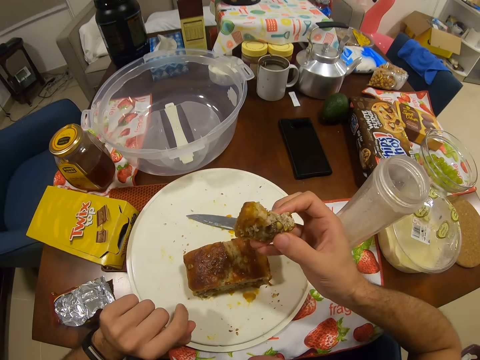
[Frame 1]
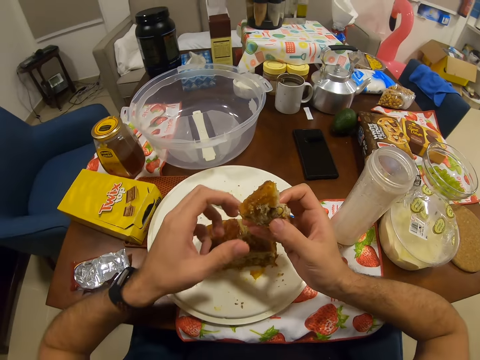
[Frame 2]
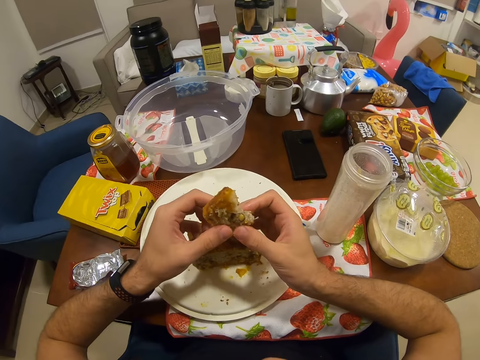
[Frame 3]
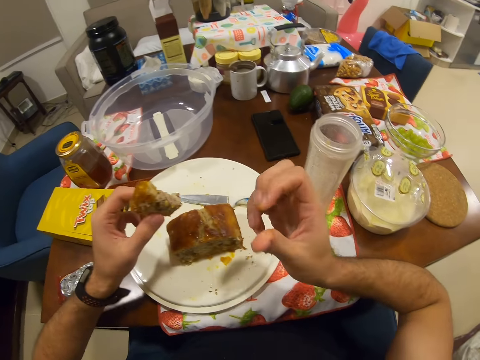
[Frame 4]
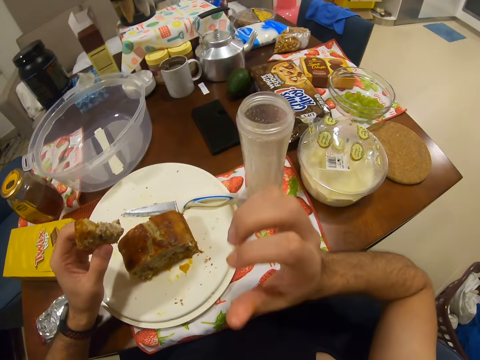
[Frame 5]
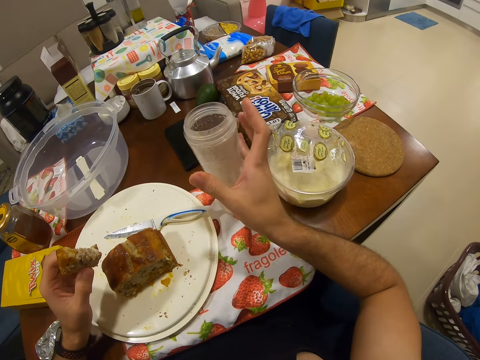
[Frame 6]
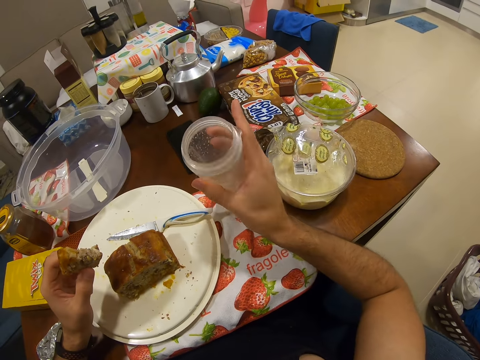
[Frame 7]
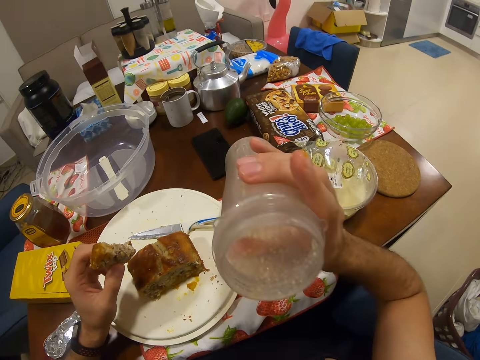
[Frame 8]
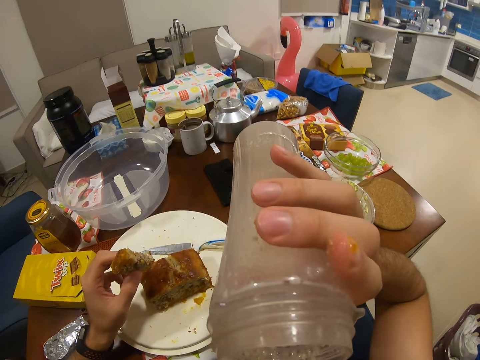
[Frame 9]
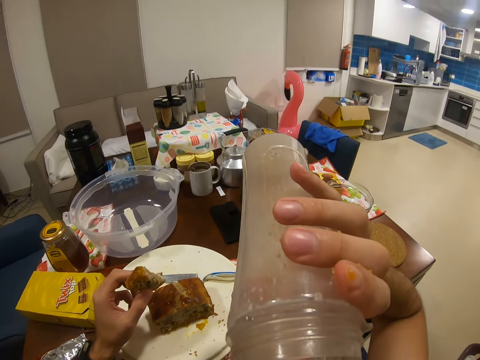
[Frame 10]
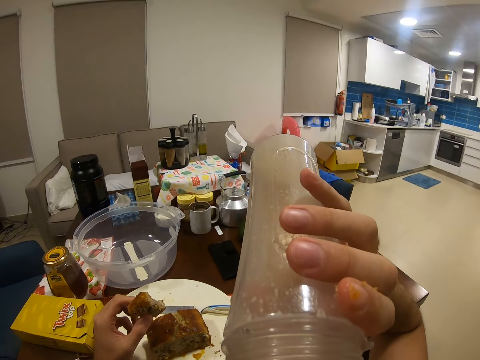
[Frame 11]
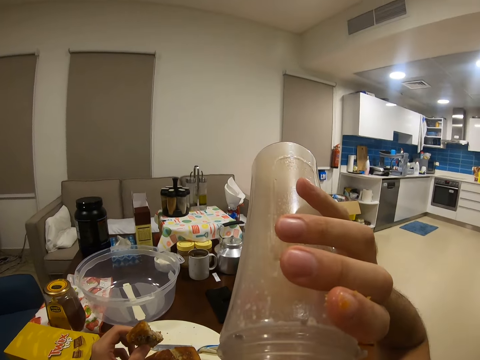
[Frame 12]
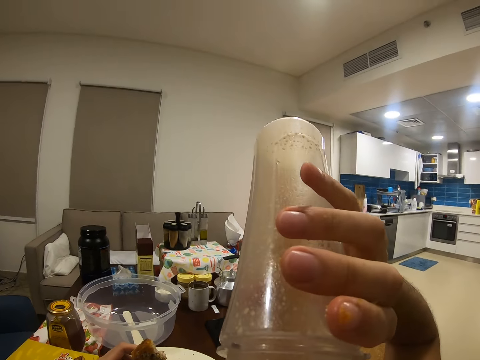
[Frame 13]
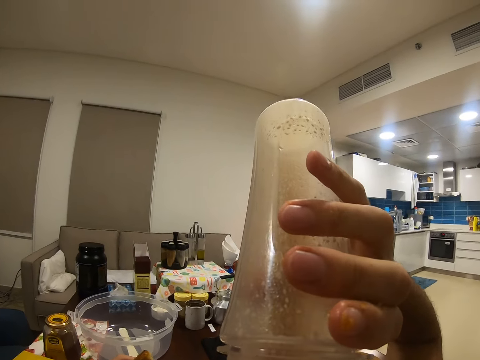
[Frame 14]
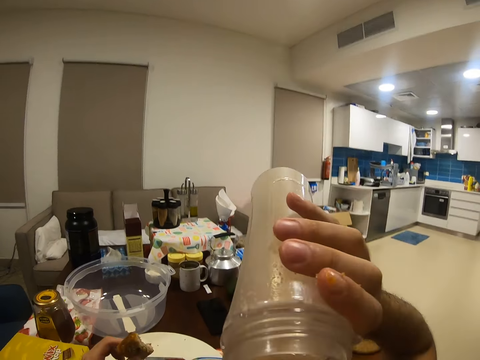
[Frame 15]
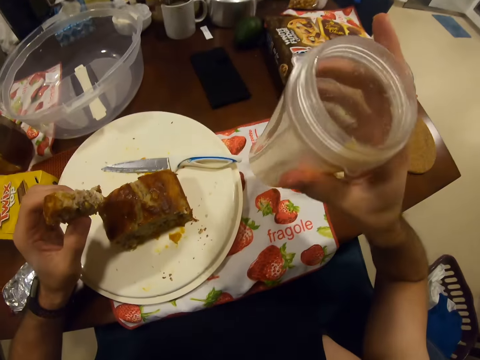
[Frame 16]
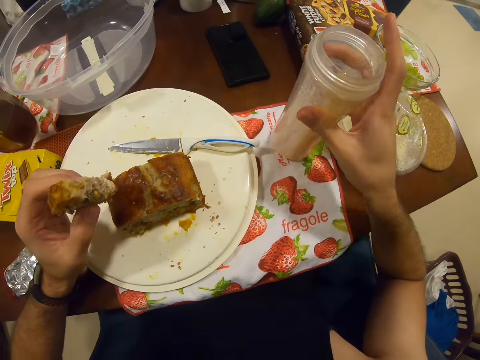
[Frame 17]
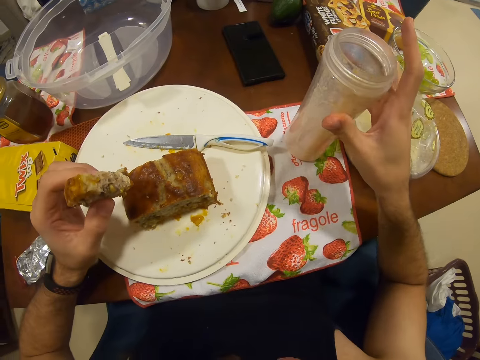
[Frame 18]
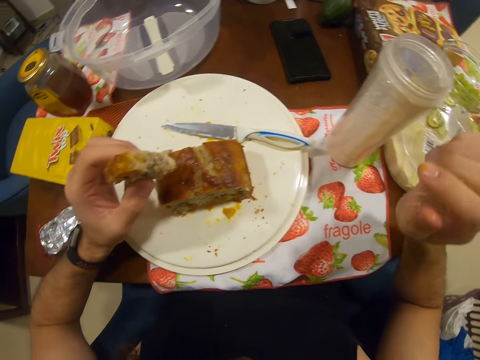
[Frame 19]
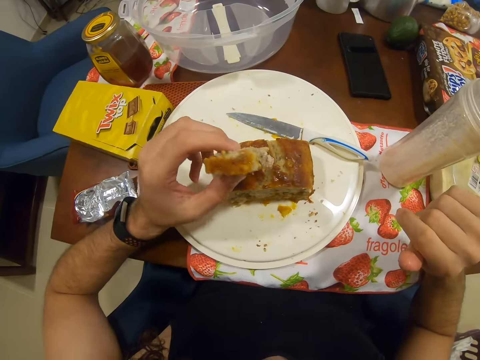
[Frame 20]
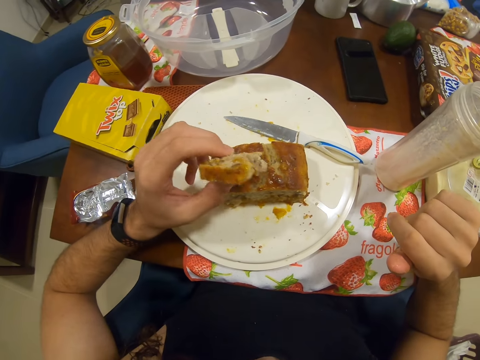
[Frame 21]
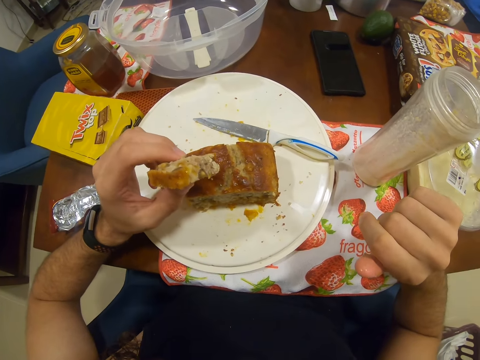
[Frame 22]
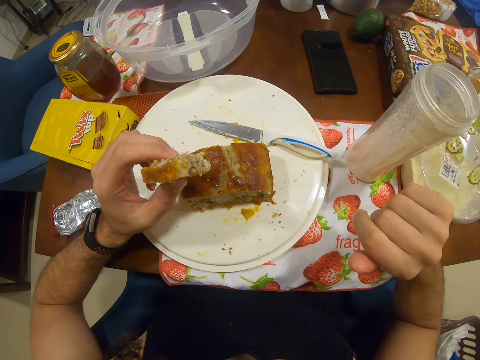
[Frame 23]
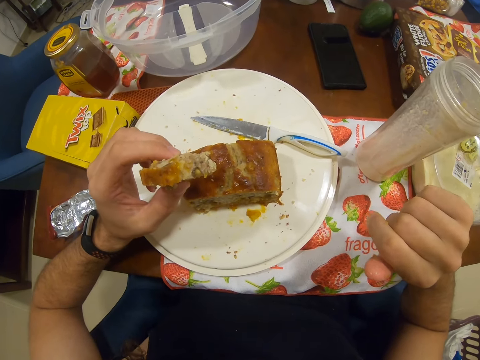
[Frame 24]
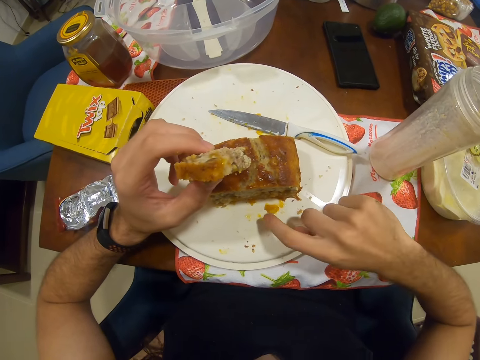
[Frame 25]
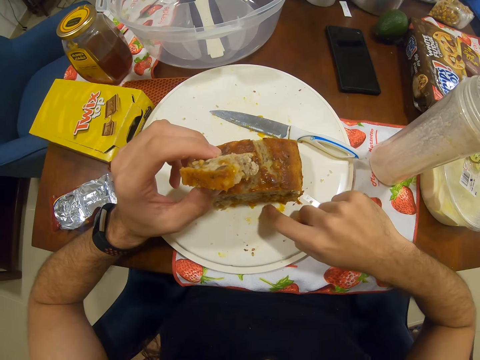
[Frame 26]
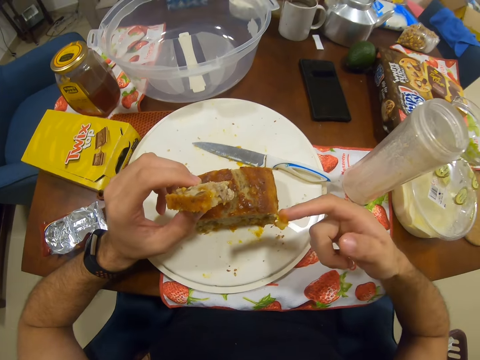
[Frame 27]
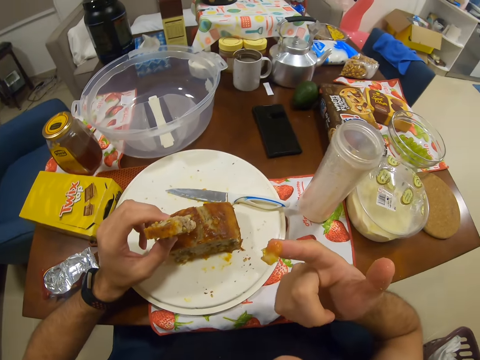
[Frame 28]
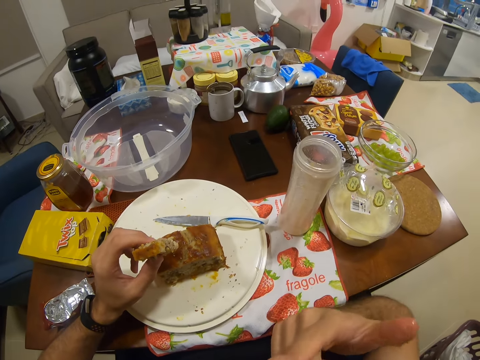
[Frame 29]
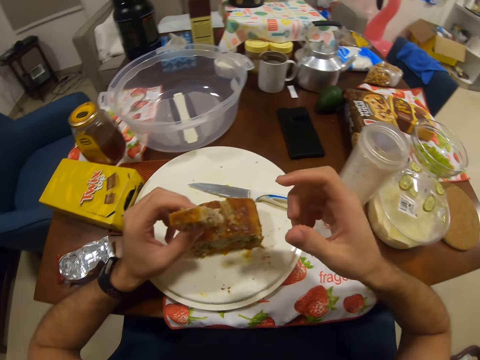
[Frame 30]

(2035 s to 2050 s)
The camera wearer licks their fingers. They sip a beverage from a pitcher on and off a dining table. They look at a piece of cake on a plate. They eat little pieces of cake from the plate.

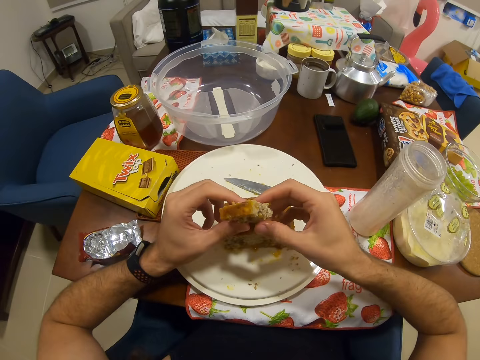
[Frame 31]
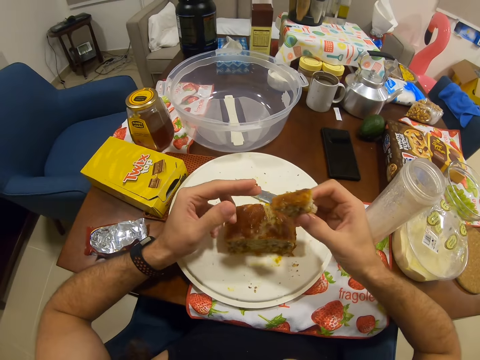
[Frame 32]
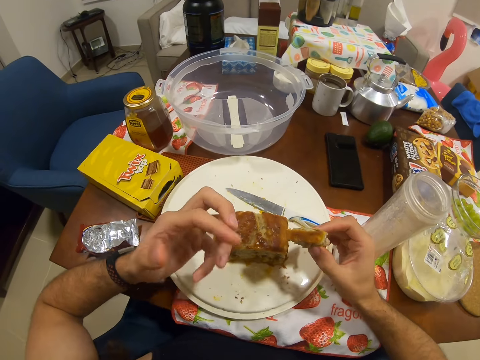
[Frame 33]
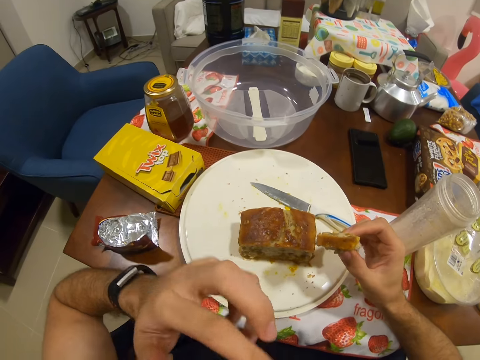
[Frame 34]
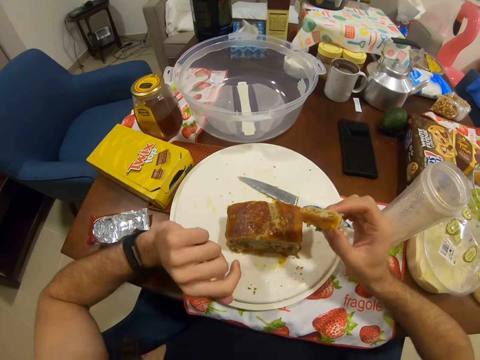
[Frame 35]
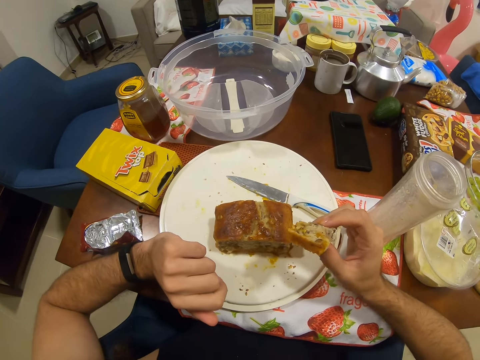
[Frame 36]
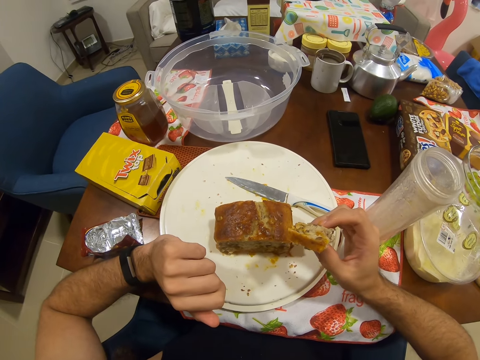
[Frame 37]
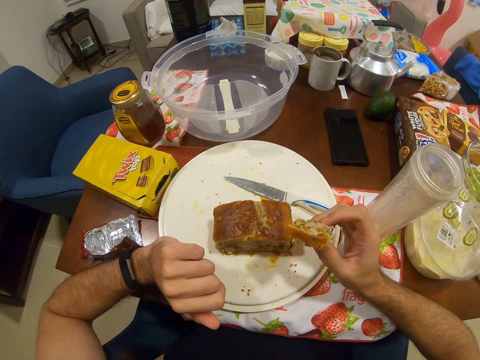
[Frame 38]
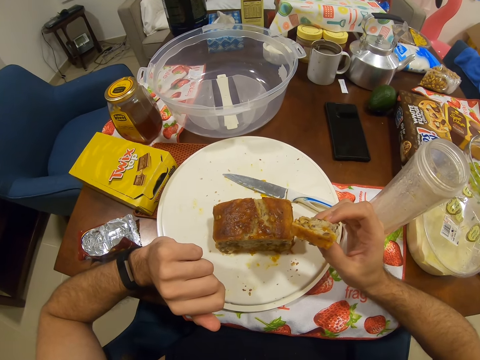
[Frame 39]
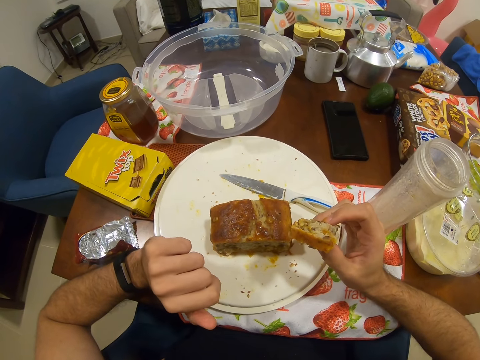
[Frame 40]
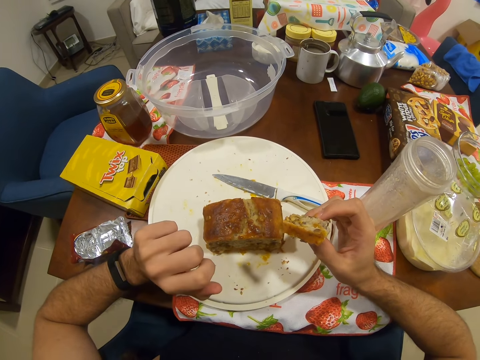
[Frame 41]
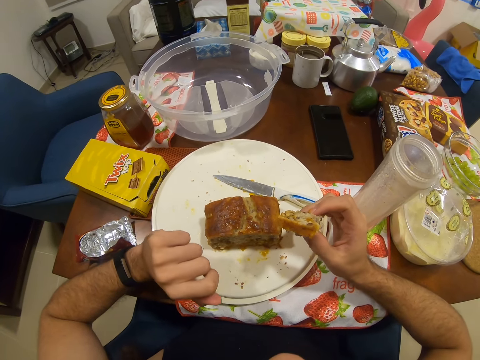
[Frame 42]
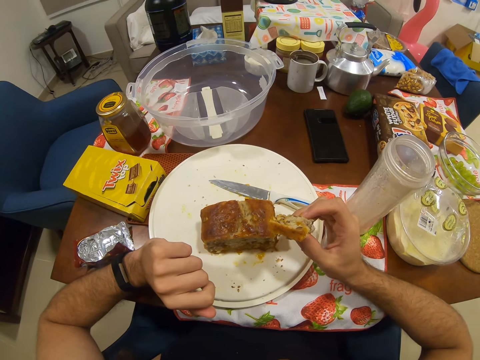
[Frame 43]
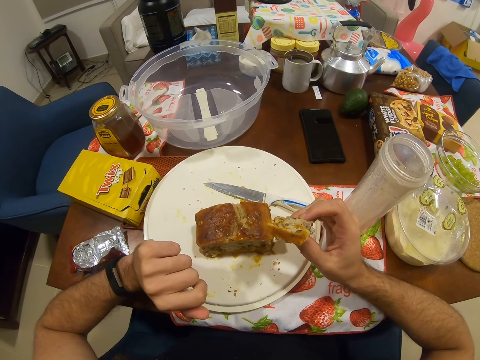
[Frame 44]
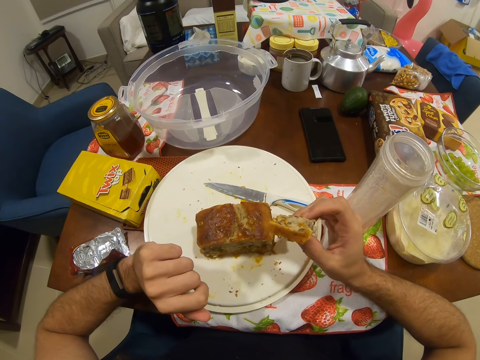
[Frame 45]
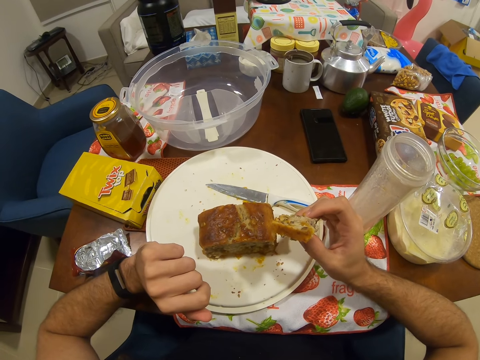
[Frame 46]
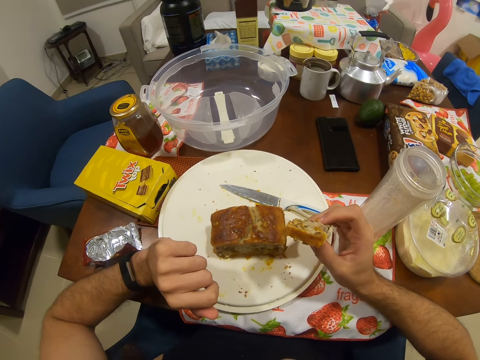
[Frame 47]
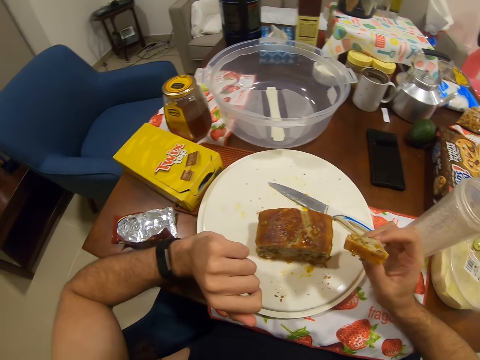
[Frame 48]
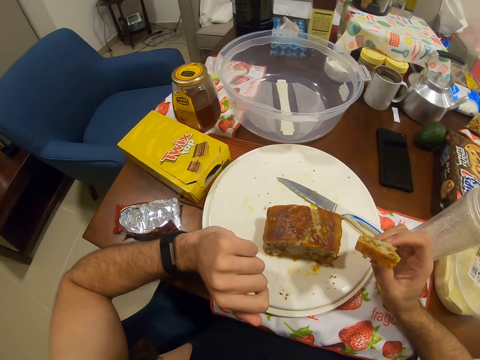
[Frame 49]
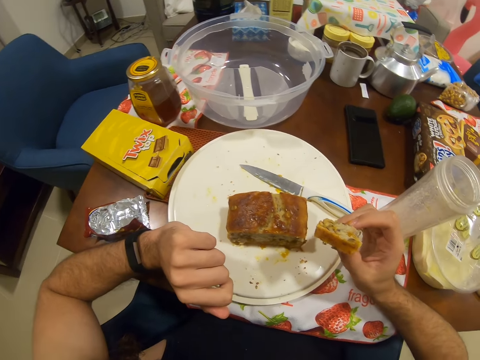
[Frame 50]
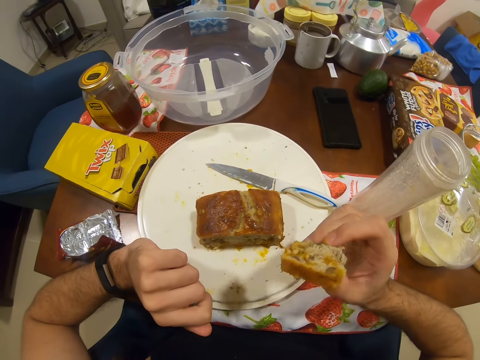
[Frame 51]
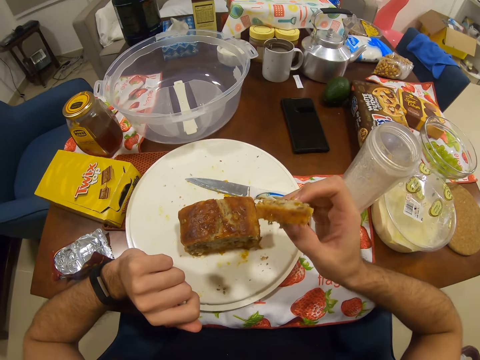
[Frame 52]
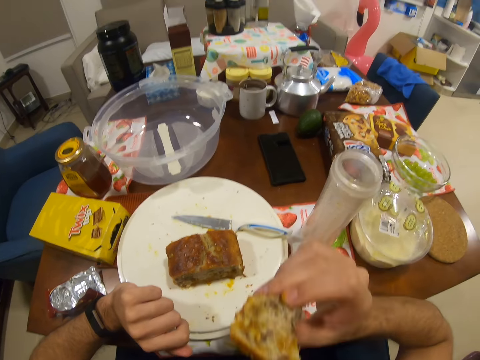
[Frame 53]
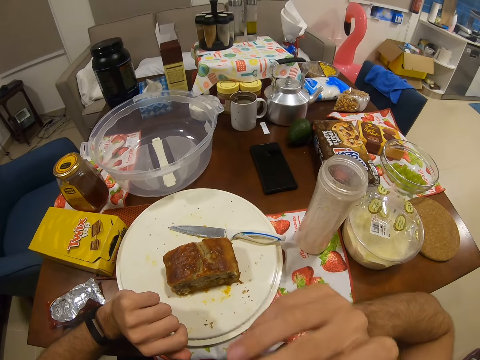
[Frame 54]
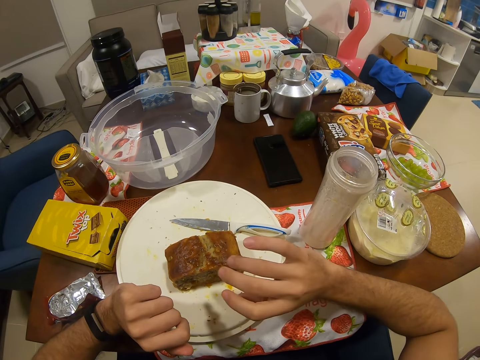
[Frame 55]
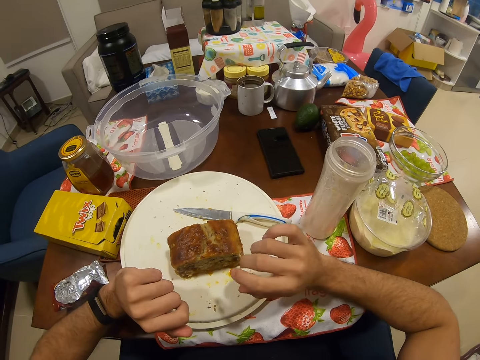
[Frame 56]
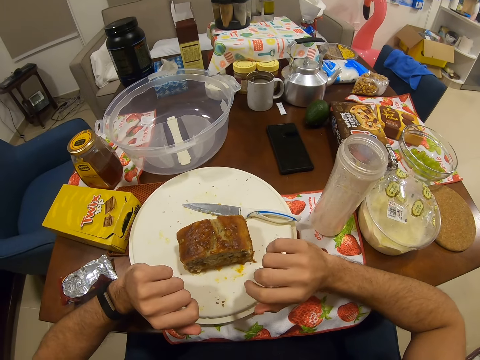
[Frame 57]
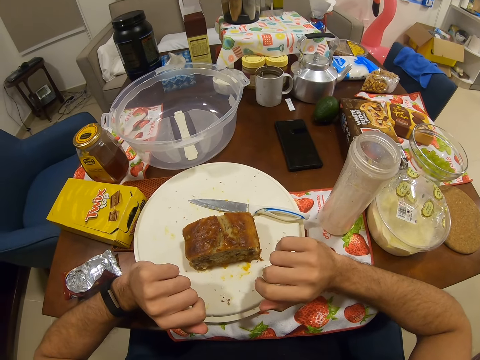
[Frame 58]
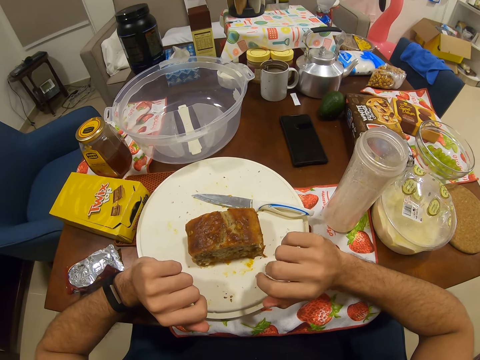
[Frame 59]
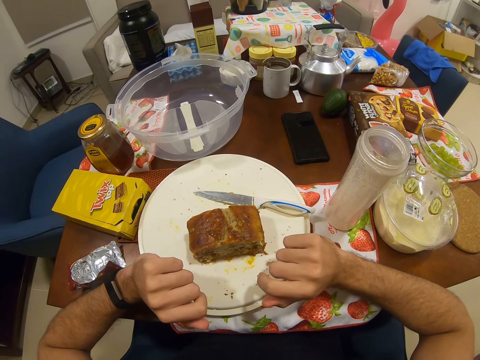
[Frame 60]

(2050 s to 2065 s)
The camera wearer licks their fingers. They look at a piece of cake on a plate. They slightly look around a dining table. They eat the piece of cake. They look at the piece of cake on the plate.
